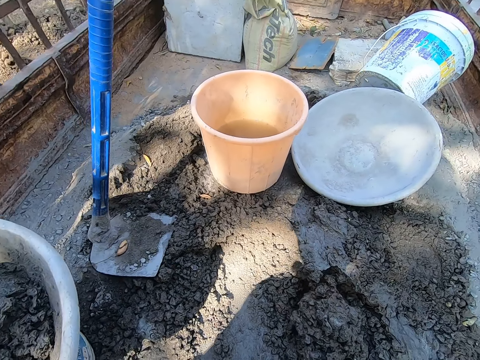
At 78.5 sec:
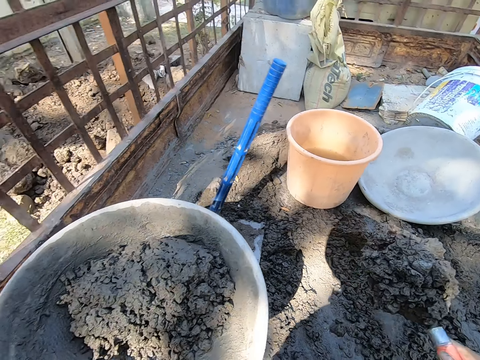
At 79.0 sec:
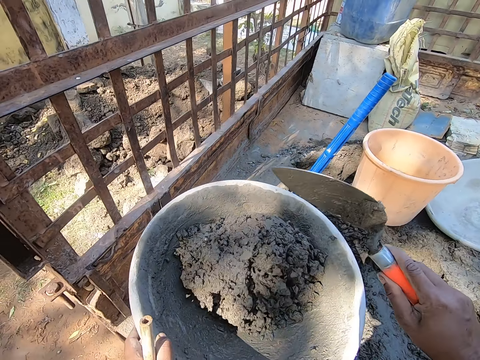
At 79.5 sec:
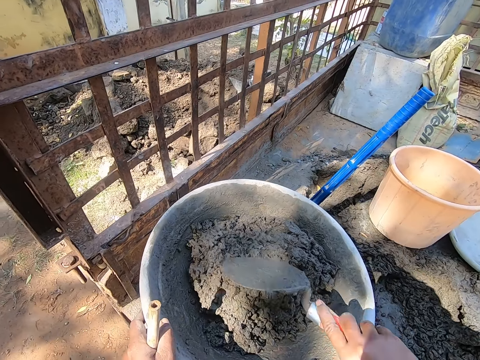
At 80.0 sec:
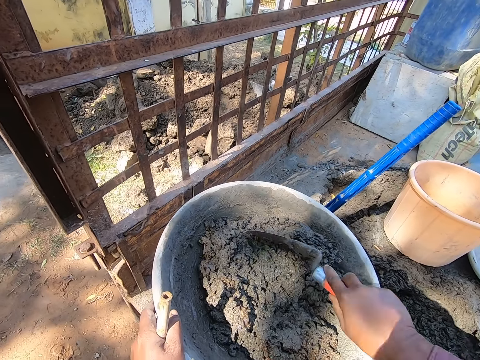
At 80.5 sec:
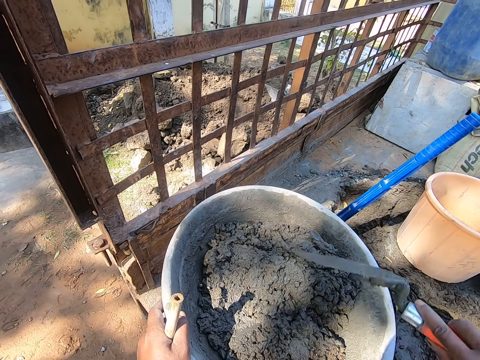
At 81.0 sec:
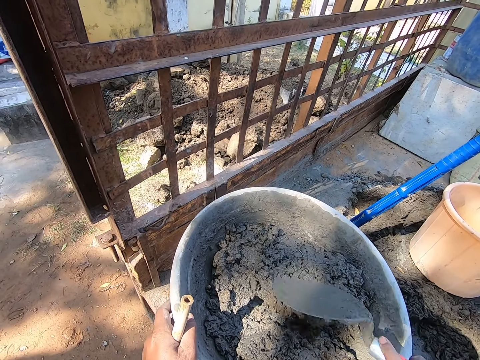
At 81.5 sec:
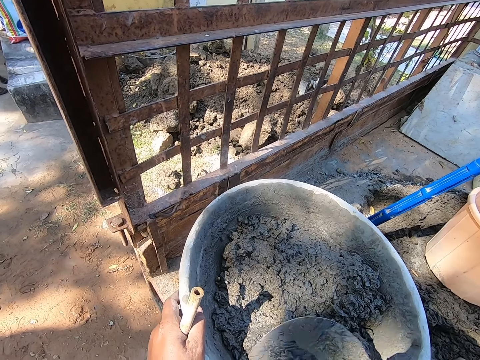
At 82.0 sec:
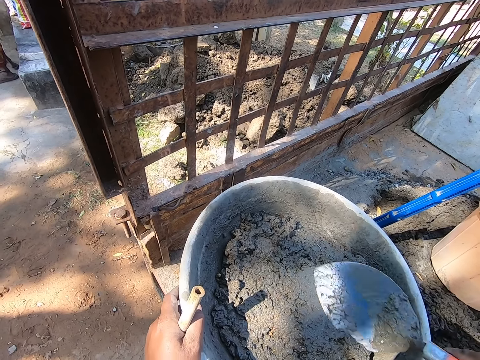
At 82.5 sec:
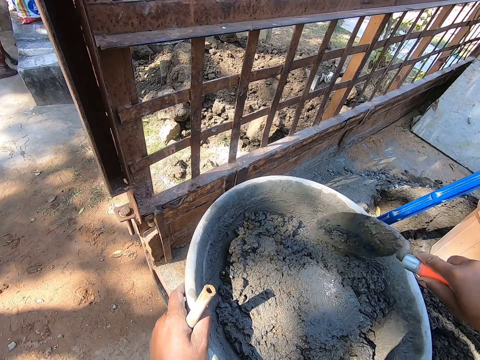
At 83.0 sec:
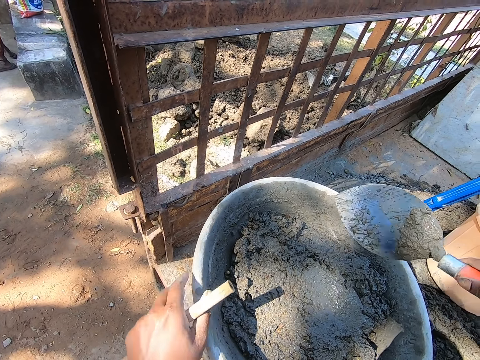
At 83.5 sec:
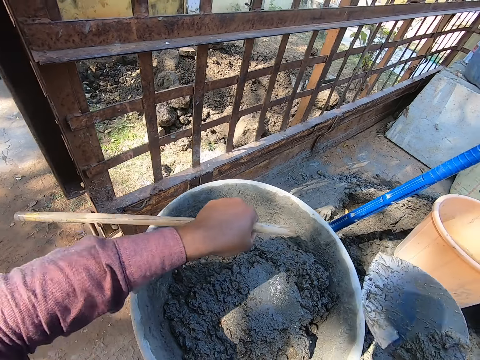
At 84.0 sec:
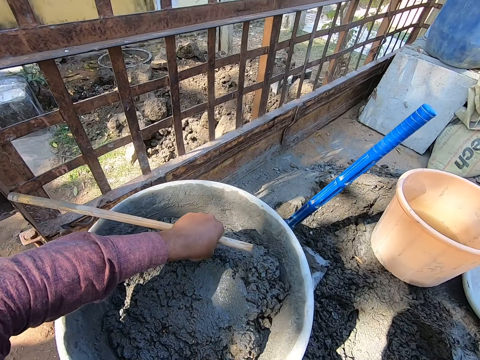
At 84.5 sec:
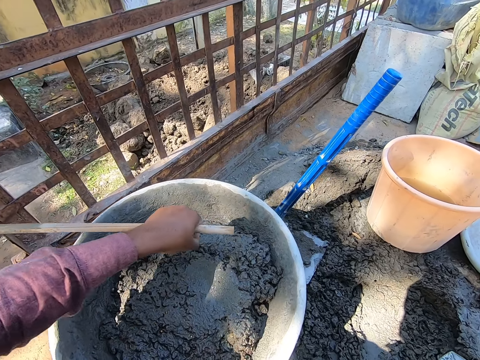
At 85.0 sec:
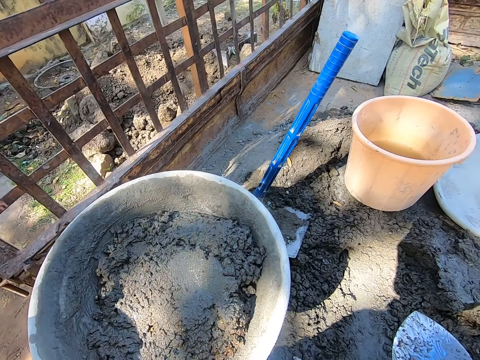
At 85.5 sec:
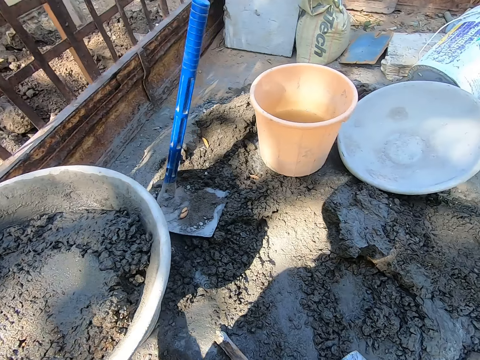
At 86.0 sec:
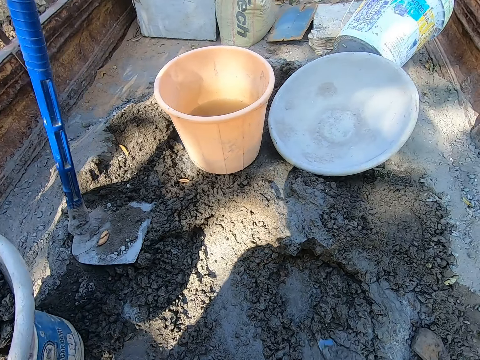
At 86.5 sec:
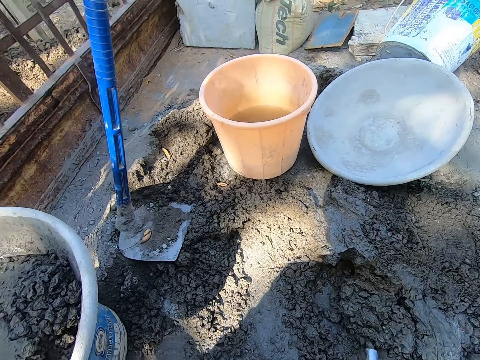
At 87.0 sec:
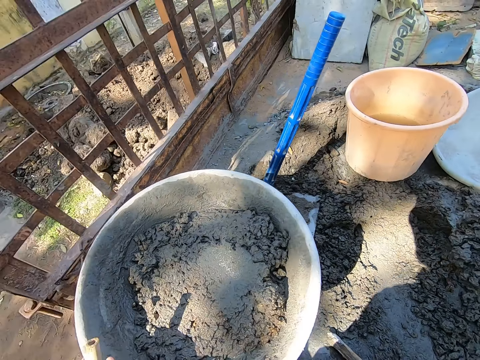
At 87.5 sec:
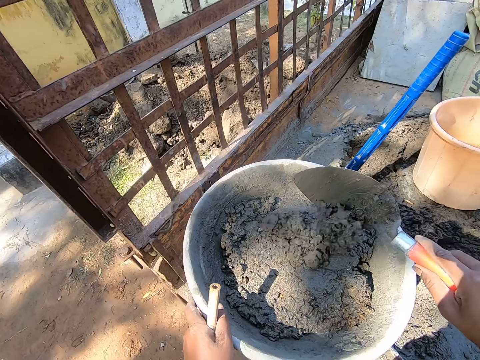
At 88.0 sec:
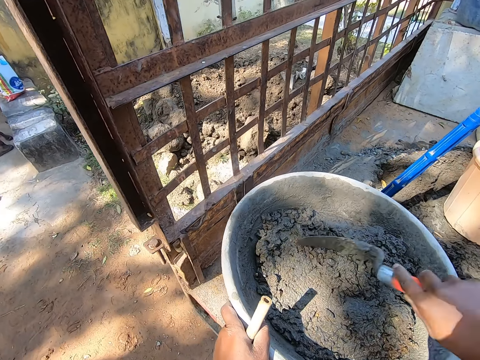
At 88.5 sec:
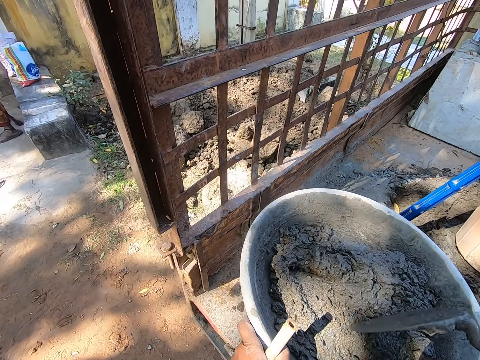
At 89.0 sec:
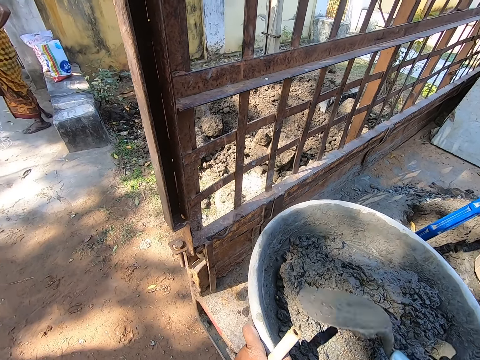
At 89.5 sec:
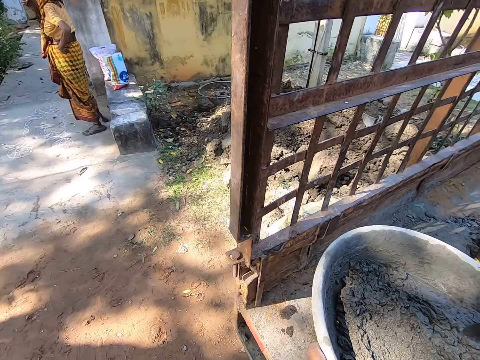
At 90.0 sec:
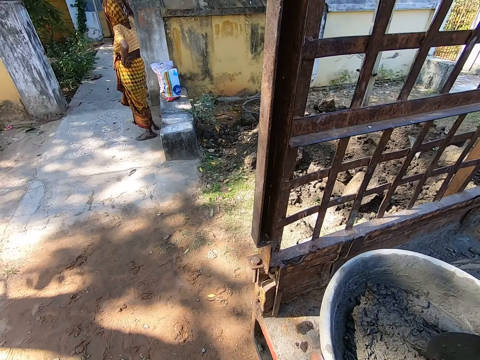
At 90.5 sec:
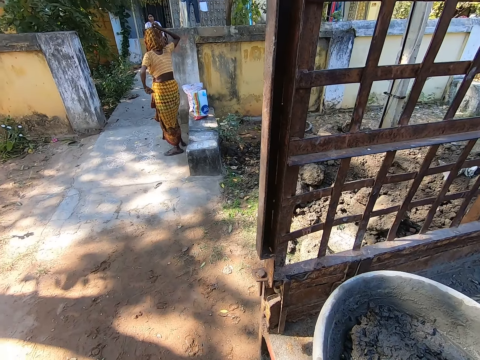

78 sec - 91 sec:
The camera wearer puts mortar in the basin and spreads the mortar in the basin with a trowel. They remove dirt in the mortar. They collect the mortar with the trowel and put the mortar in the basin. They spread the mortar in the basin with the trowel.

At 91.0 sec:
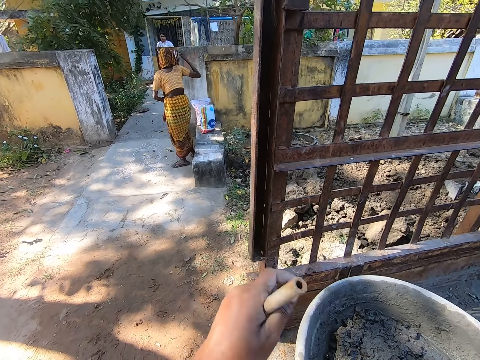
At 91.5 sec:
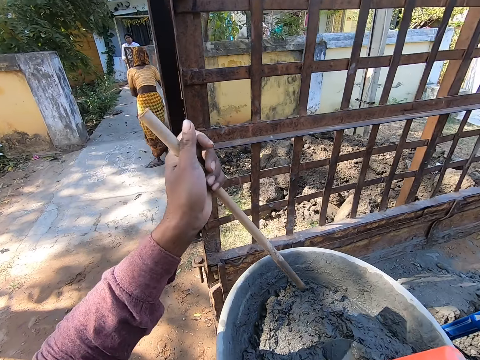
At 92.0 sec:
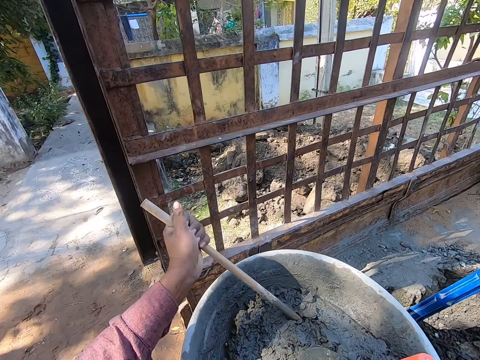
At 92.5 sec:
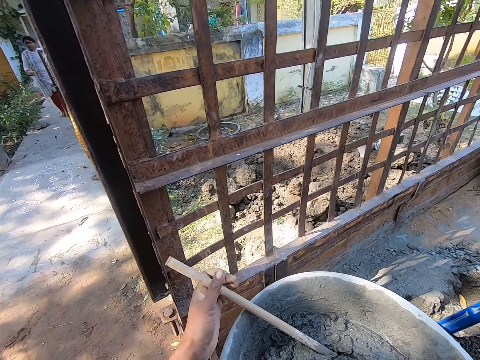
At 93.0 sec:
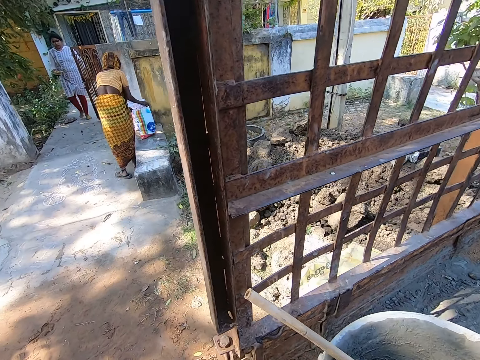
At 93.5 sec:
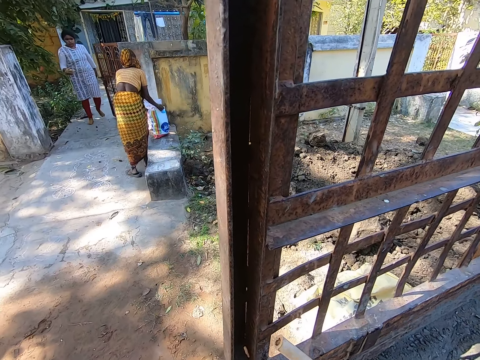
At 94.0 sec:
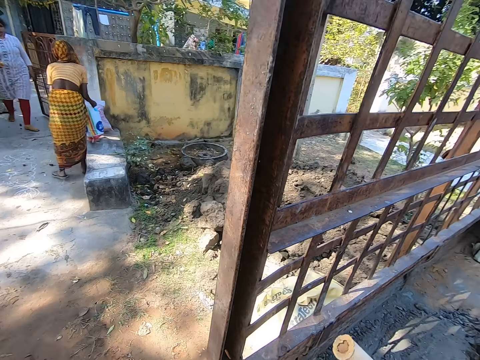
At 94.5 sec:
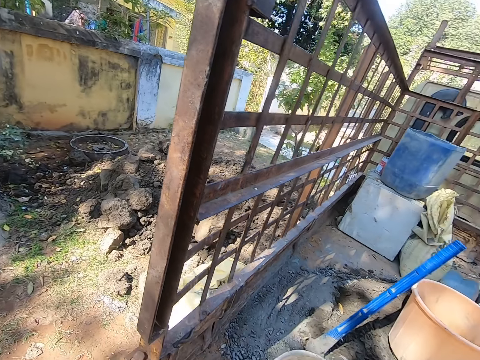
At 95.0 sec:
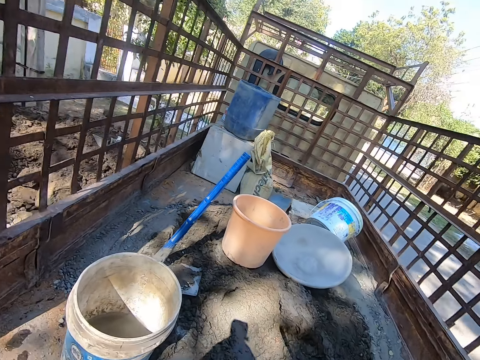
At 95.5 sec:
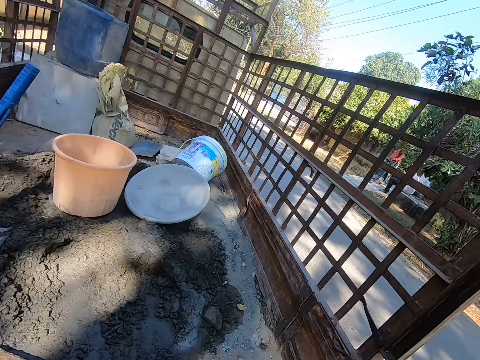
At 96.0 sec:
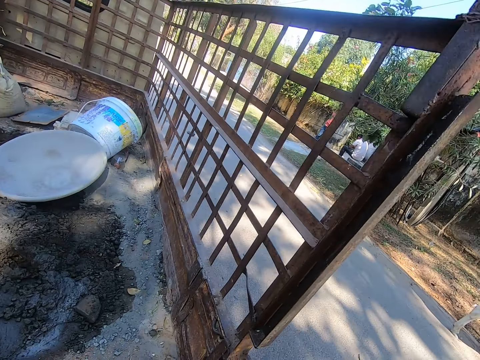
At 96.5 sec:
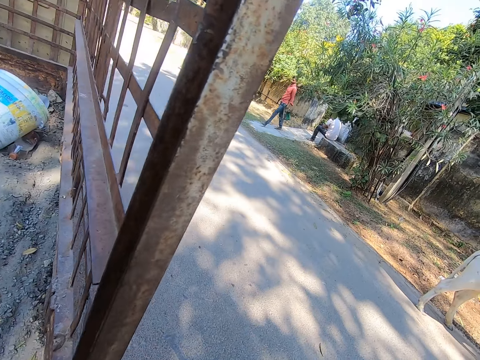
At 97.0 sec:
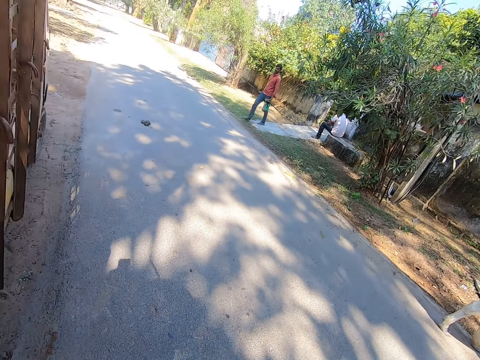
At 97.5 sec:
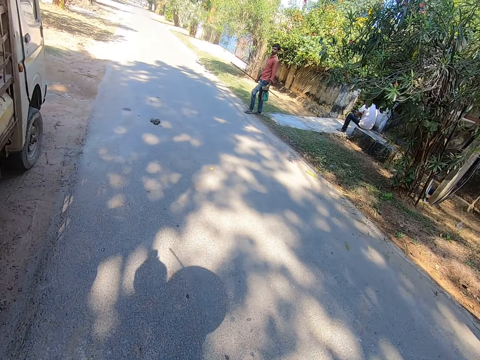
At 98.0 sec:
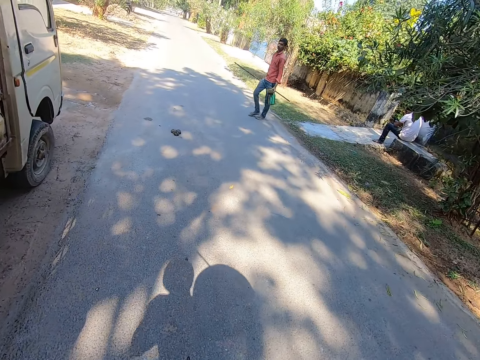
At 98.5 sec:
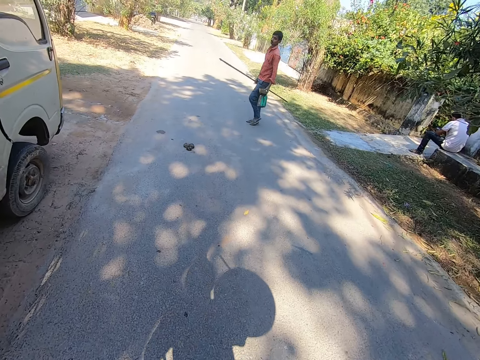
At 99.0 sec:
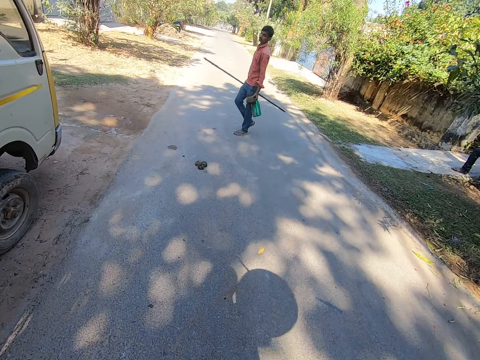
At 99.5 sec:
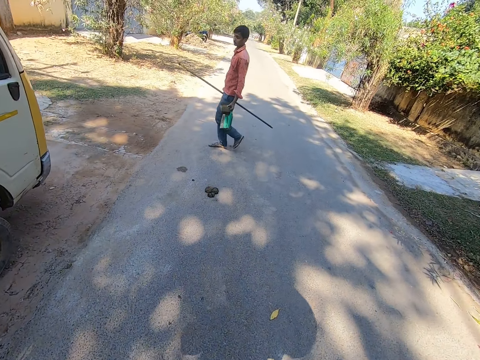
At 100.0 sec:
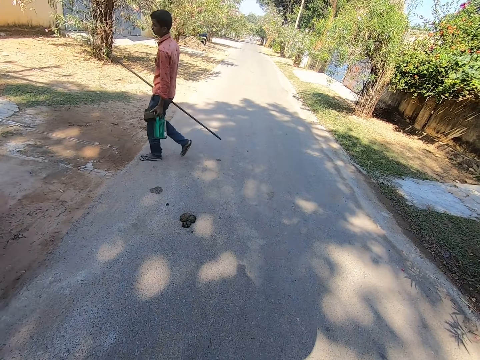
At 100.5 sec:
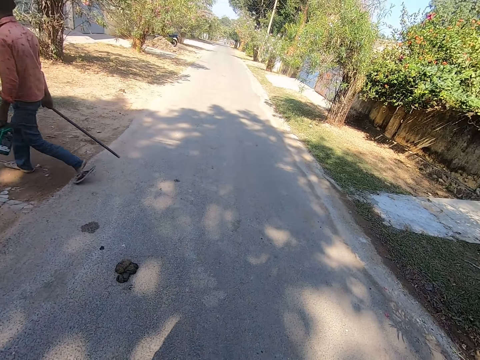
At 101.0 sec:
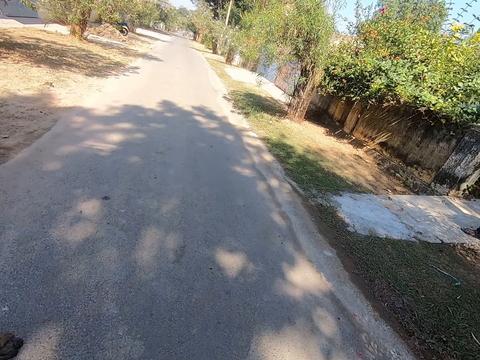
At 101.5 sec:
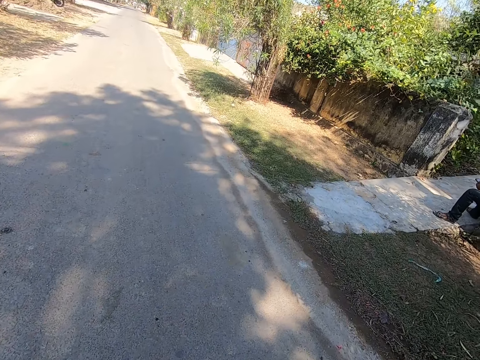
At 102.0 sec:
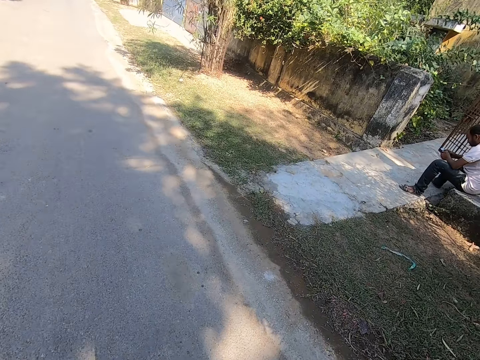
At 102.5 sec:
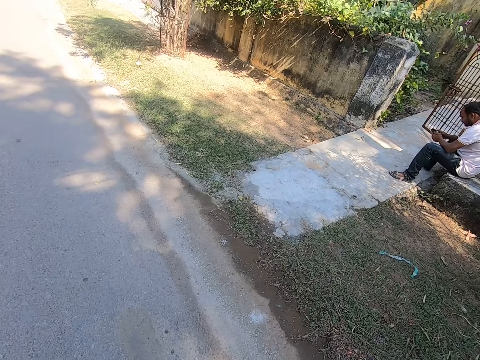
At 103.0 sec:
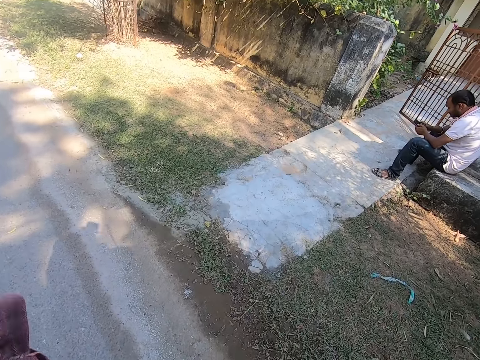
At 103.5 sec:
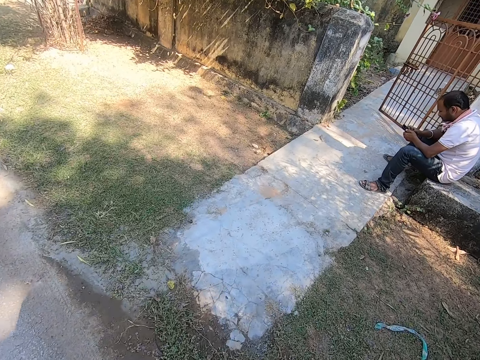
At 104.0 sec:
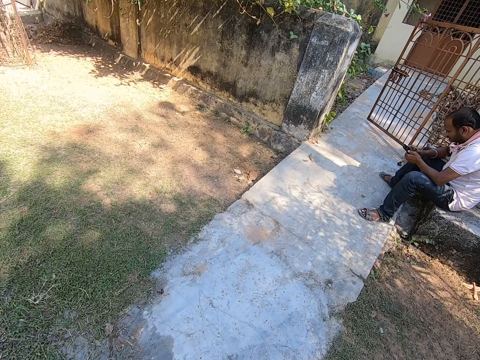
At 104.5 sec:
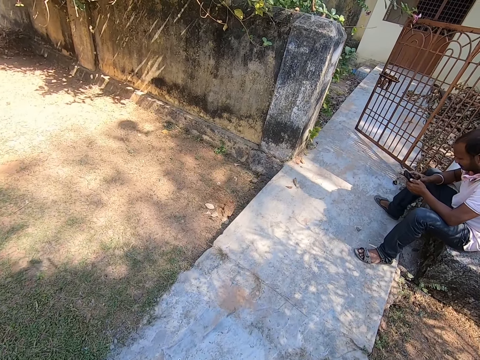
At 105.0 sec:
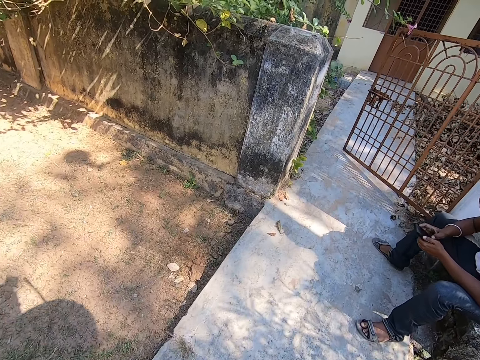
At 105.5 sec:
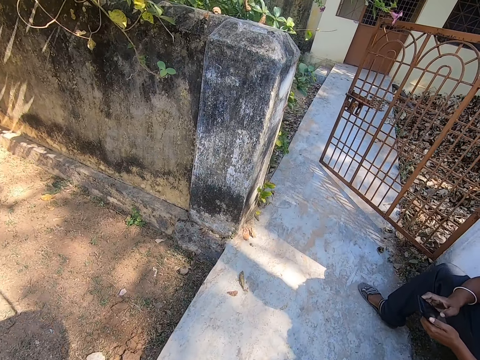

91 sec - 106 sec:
The camera wearer puts the stick in the mortar. They pick up the basin and walk around the compound.
